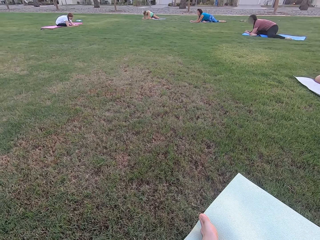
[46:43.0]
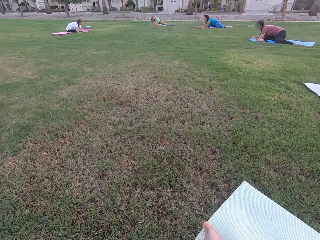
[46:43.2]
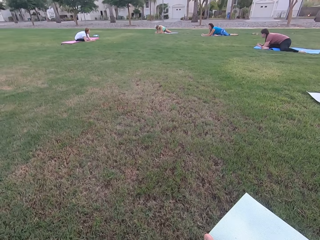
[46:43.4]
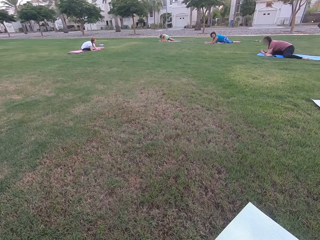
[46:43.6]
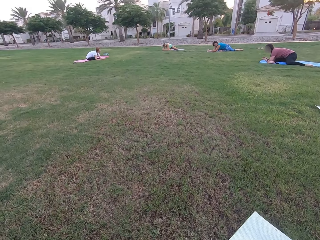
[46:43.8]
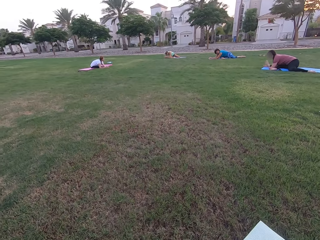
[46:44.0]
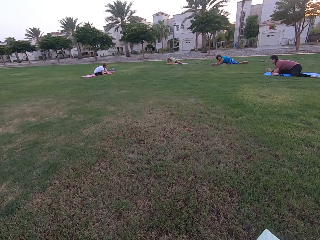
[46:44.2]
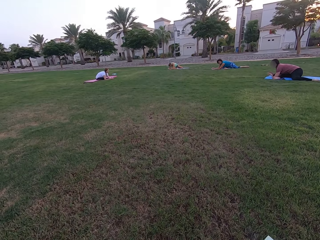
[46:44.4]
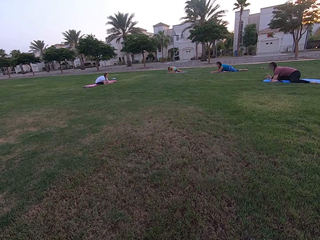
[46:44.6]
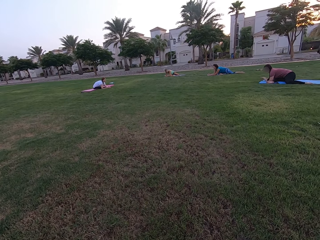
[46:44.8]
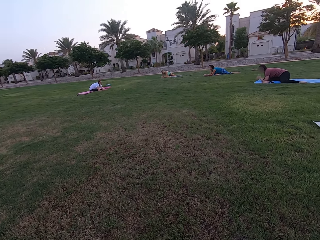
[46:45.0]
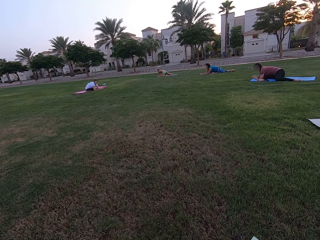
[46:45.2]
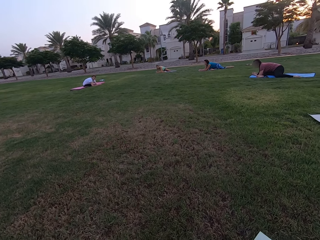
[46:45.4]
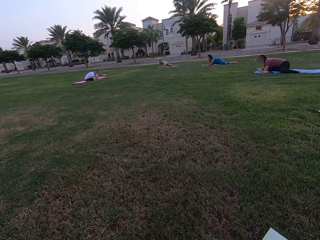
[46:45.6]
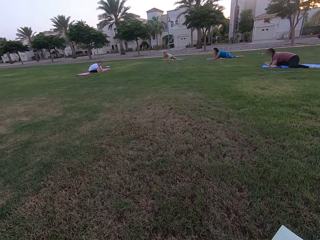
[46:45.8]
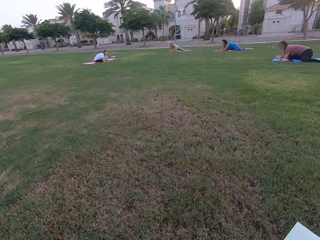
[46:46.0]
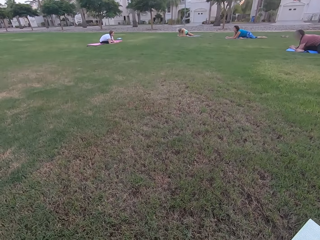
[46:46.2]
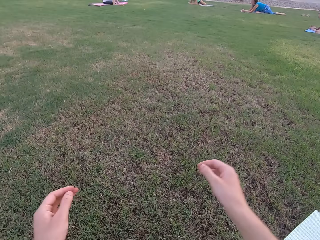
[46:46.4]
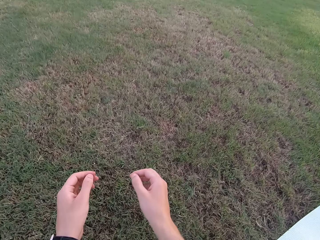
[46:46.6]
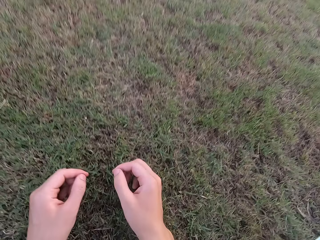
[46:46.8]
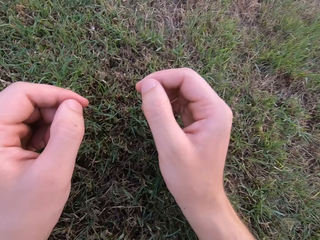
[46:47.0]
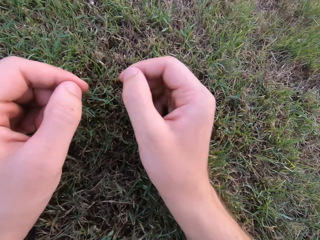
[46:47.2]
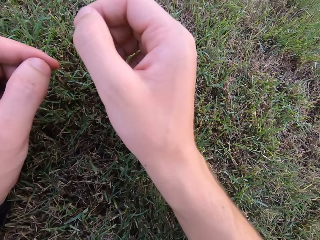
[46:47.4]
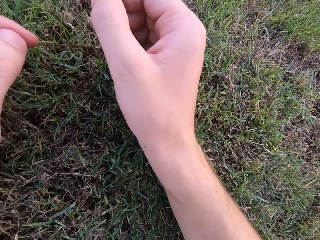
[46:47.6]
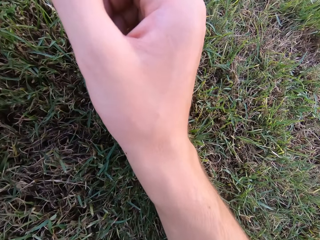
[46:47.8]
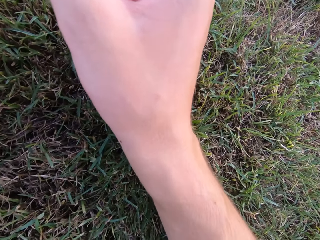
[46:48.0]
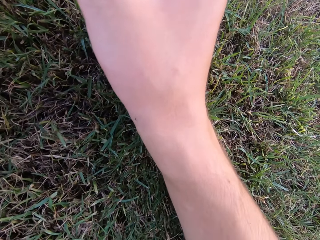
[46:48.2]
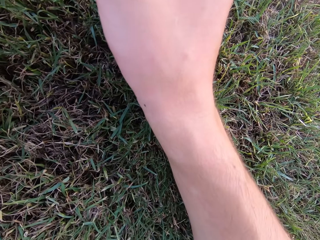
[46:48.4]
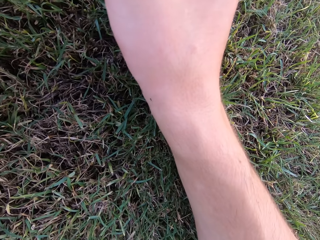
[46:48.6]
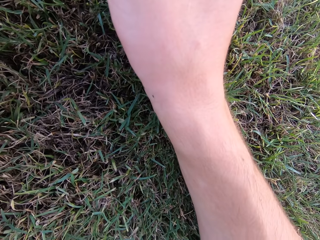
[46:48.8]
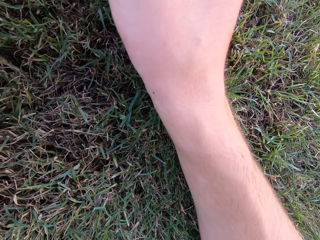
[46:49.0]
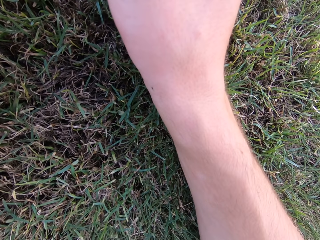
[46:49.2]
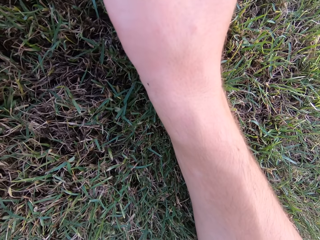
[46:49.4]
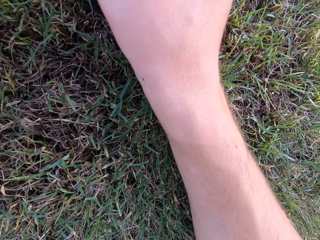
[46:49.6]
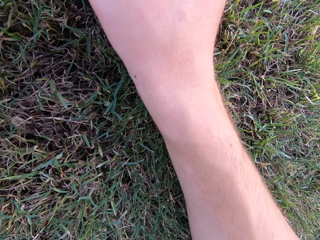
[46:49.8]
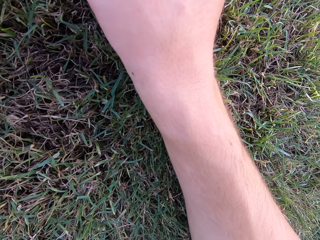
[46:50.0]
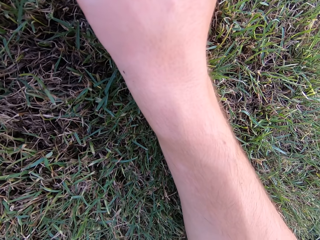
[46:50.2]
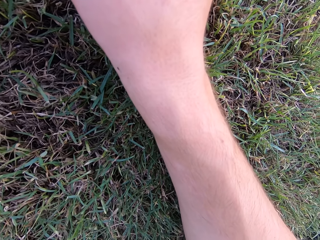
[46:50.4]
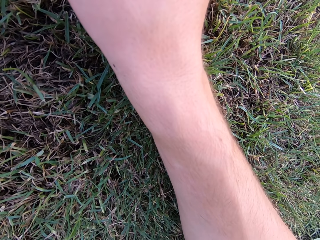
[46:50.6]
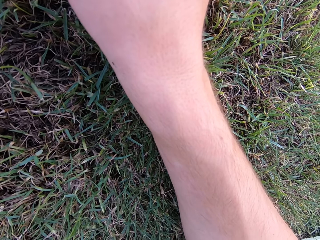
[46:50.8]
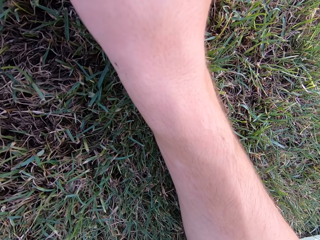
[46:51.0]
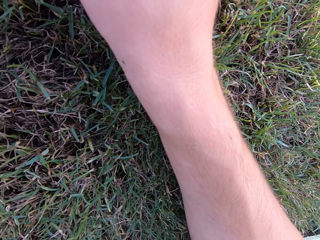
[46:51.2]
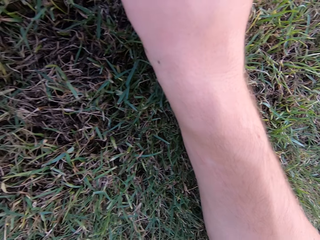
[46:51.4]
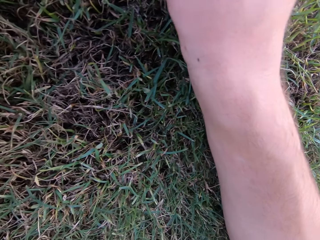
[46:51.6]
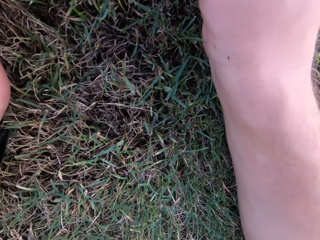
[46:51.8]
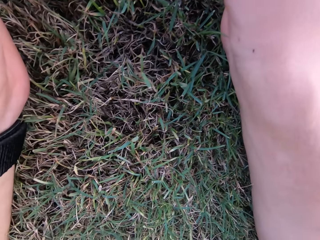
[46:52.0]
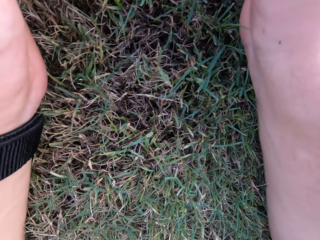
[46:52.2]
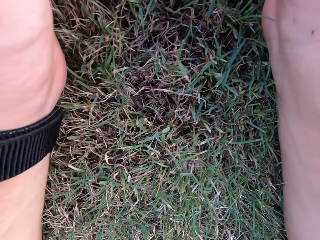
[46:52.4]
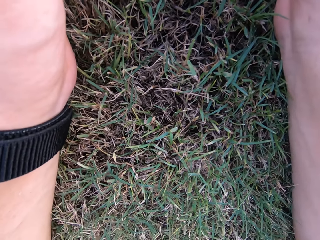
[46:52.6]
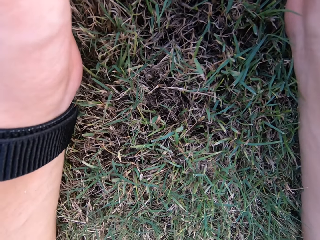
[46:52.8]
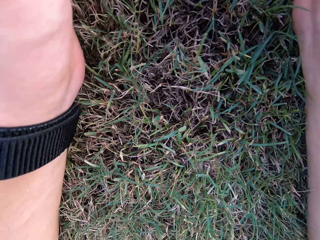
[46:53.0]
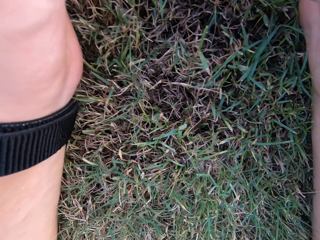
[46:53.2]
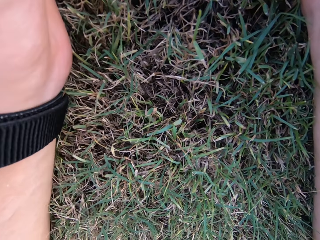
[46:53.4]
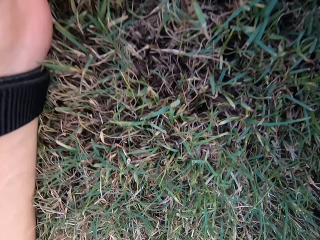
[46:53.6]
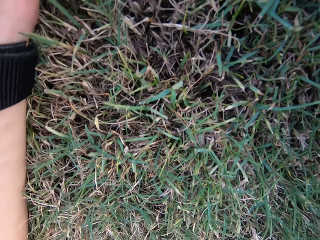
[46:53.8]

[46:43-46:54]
The camera wearer stretches on the ground. They lie down and put their hands in front.

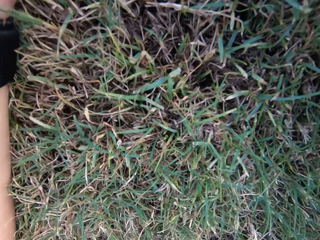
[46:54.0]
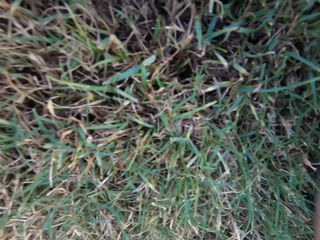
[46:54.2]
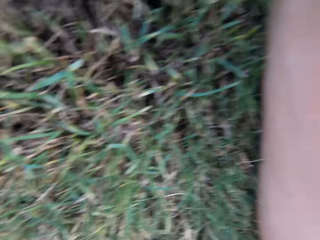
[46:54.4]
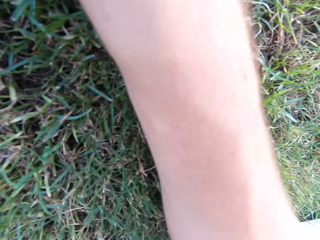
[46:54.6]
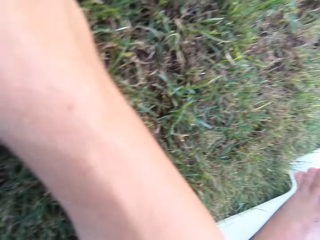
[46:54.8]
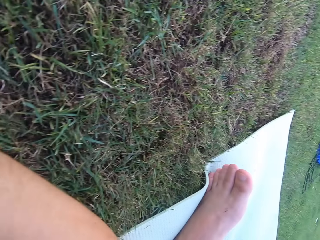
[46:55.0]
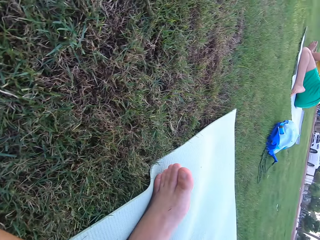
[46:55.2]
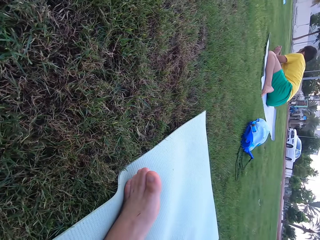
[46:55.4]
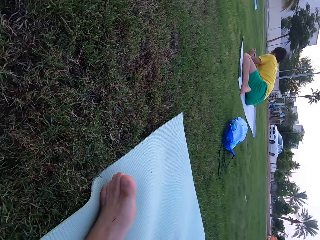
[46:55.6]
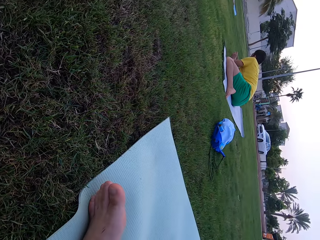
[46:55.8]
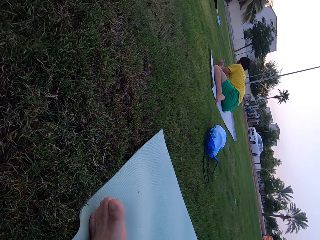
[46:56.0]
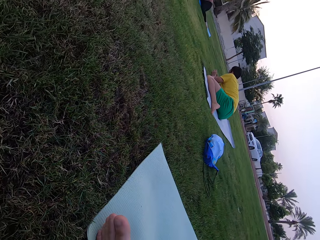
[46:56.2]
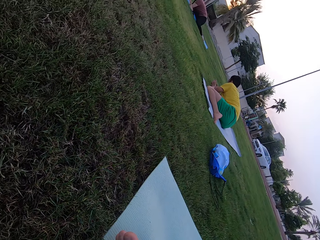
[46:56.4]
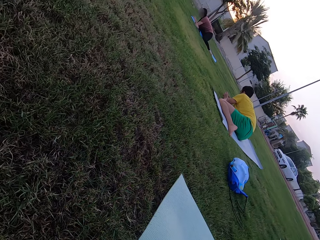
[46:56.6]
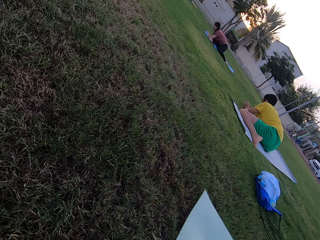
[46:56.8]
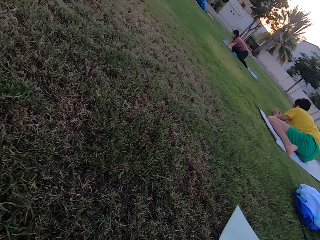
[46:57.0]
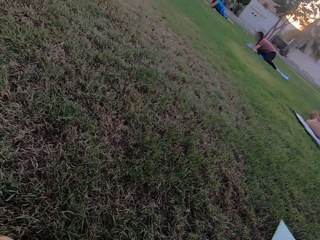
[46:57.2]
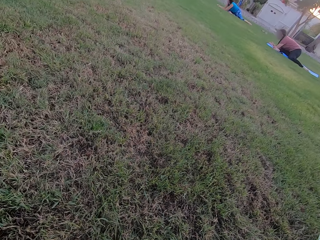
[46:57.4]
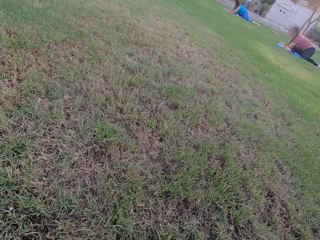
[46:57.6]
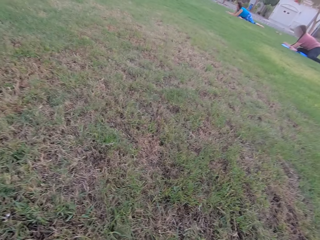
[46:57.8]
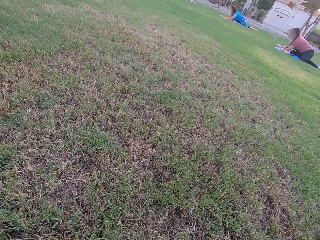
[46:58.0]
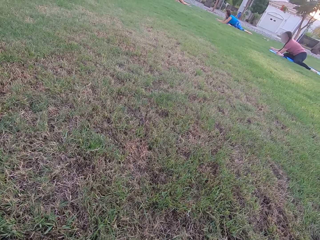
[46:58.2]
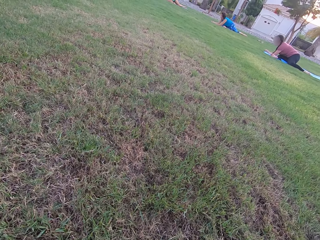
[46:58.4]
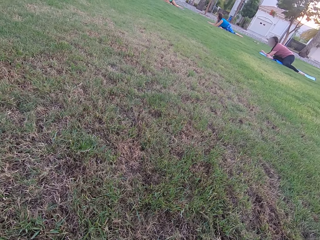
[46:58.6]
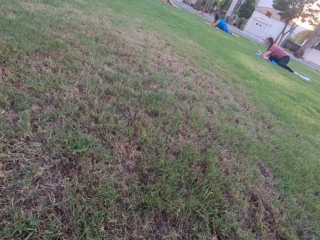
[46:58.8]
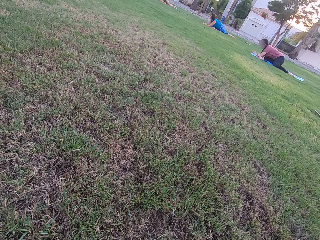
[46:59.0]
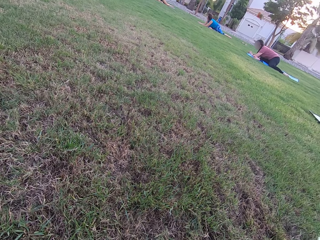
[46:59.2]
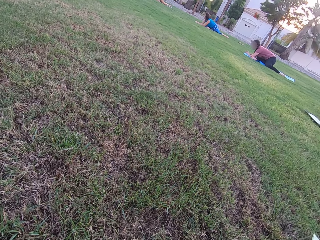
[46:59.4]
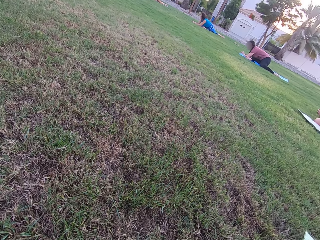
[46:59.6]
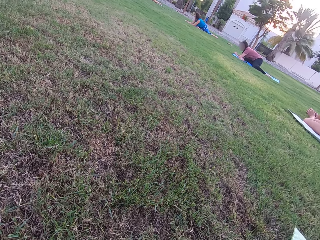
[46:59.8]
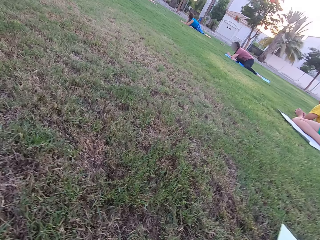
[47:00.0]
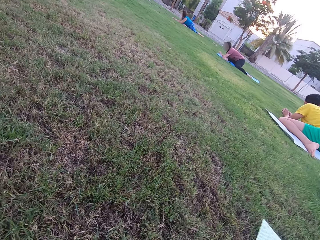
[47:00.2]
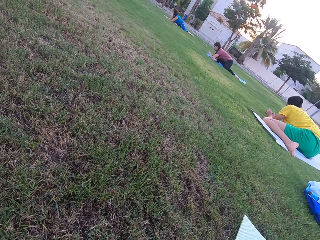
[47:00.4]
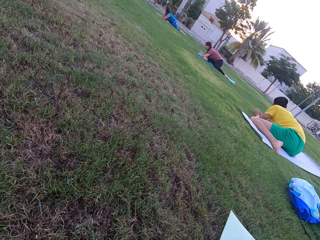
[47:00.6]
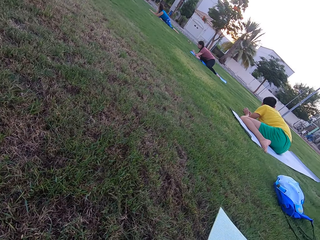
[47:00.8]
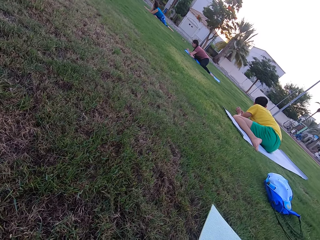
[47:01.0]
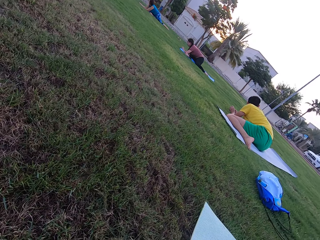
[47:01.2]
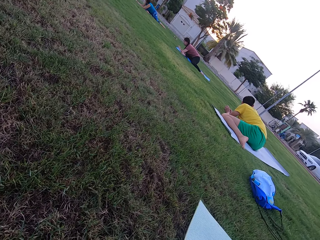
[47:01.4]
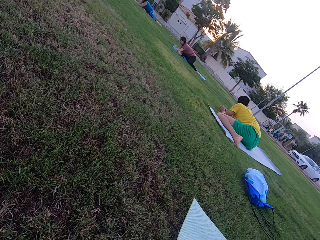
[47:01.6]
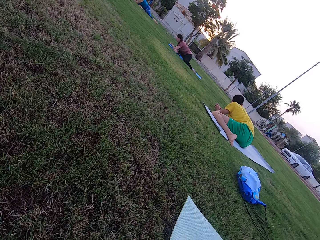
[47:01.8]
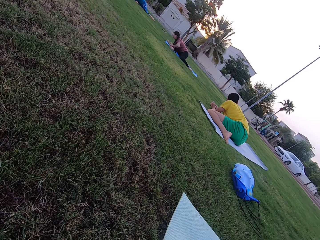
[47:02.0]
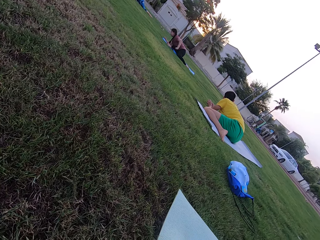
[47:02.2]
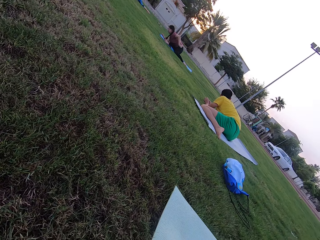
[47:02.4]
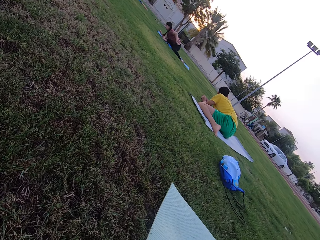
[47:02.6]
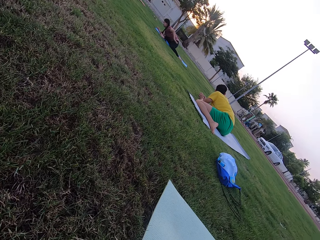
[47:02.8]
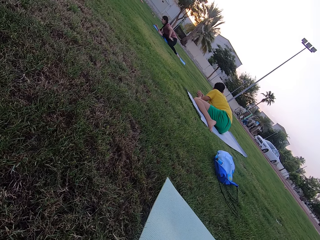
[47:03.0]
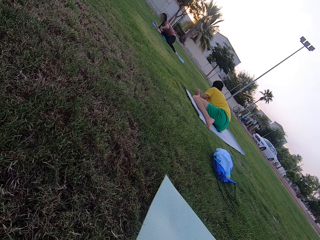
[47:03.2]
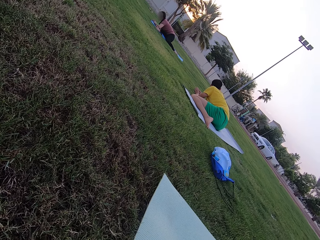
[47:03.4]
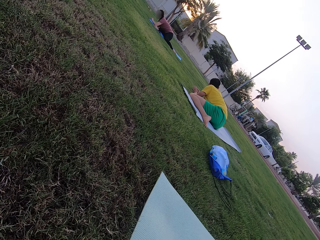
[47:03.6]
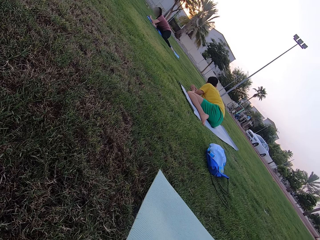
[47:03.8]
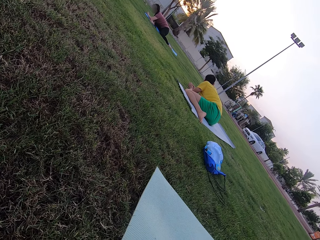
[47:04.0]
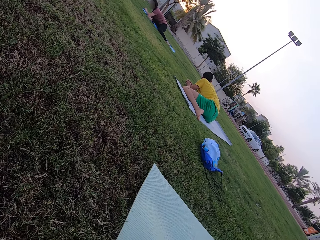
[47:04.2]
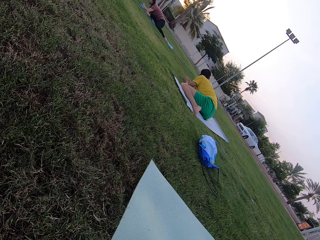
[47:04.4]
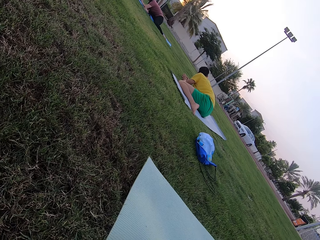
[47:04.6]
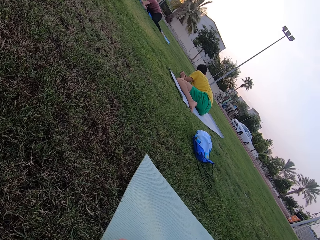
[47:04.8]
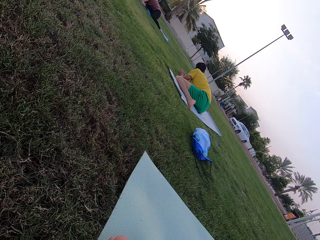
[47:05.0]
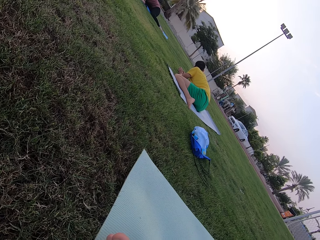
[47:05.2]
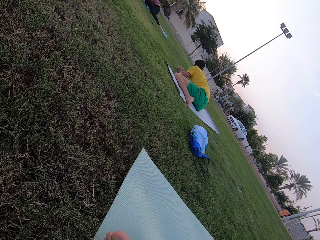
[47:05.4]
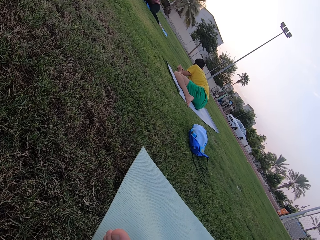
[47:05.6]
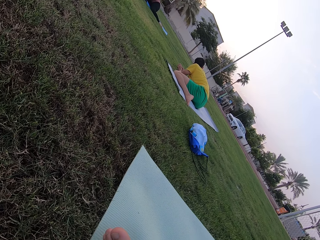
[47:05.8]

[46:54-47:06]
Three women stretch on the ground. The camera wearer looks at the others. A man stretches on the ground.
